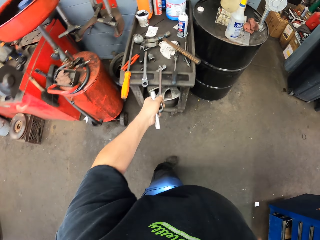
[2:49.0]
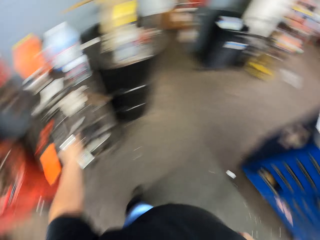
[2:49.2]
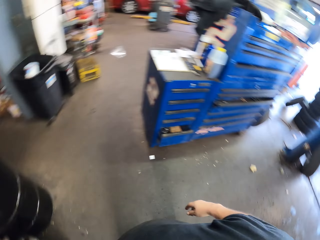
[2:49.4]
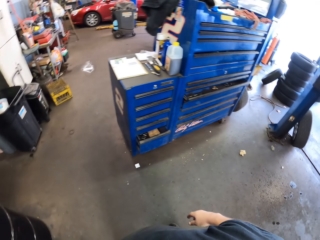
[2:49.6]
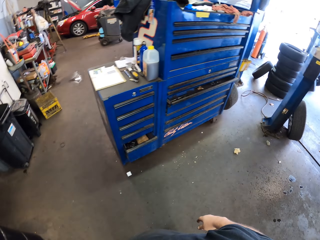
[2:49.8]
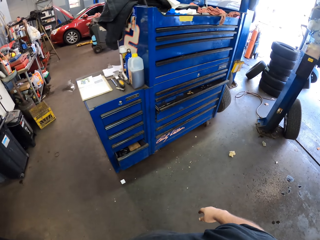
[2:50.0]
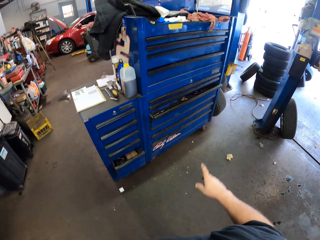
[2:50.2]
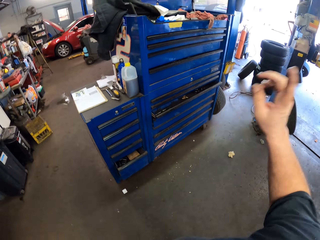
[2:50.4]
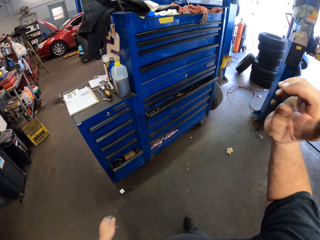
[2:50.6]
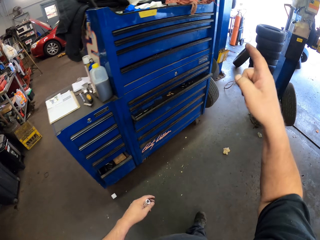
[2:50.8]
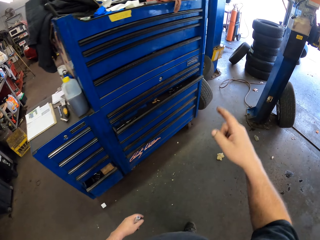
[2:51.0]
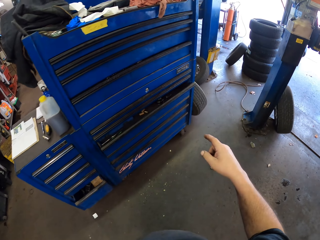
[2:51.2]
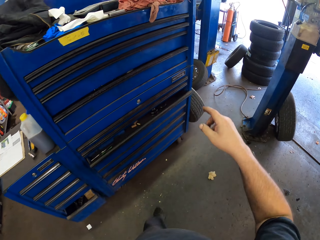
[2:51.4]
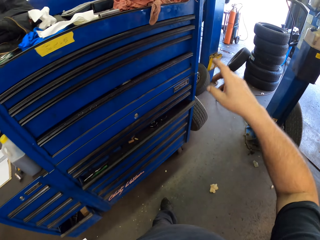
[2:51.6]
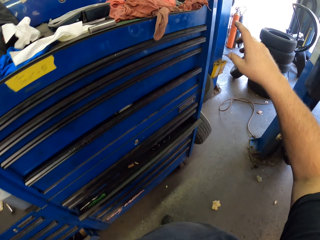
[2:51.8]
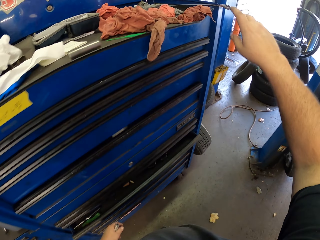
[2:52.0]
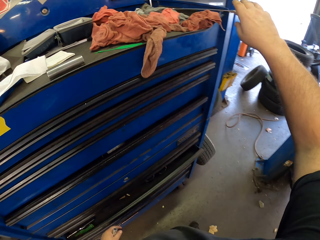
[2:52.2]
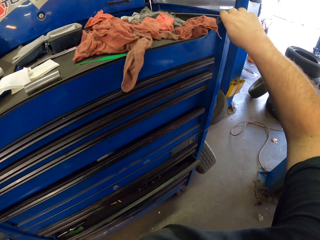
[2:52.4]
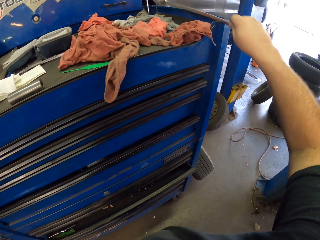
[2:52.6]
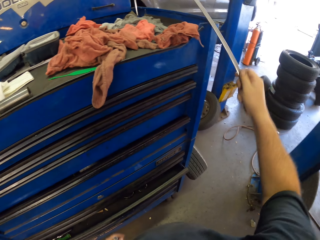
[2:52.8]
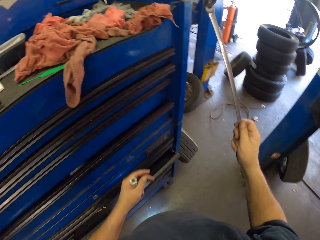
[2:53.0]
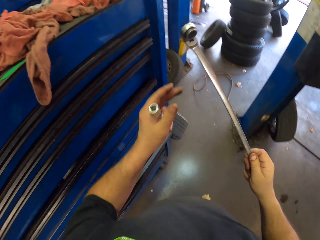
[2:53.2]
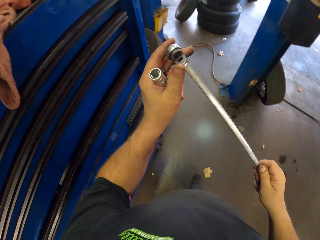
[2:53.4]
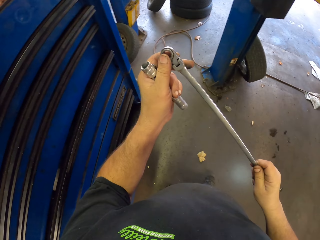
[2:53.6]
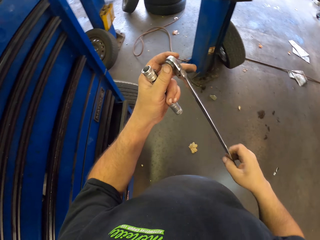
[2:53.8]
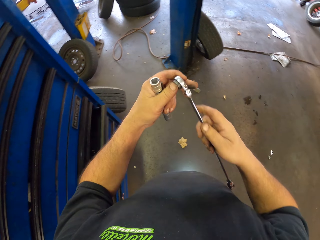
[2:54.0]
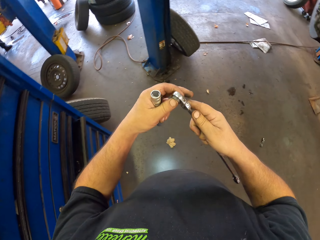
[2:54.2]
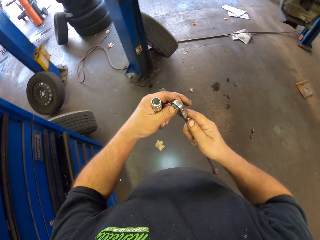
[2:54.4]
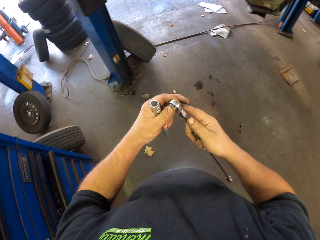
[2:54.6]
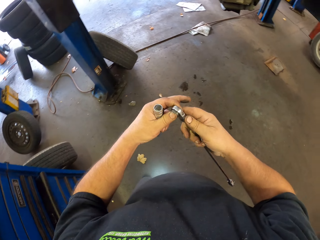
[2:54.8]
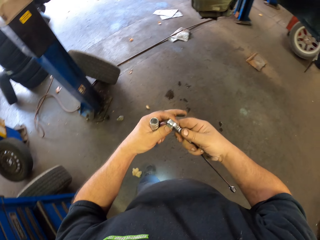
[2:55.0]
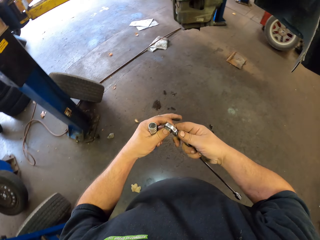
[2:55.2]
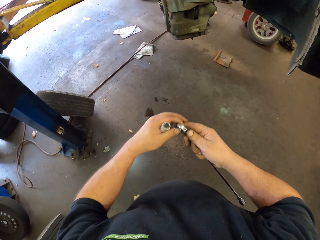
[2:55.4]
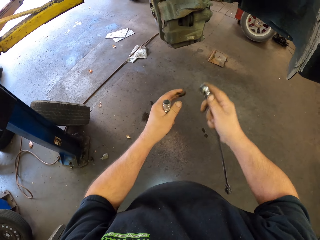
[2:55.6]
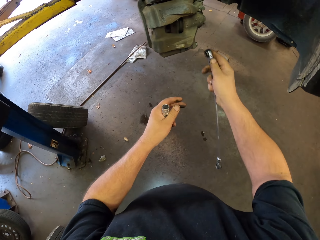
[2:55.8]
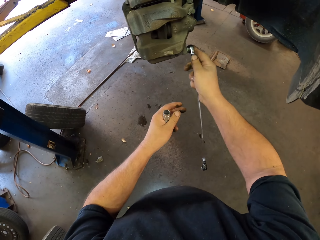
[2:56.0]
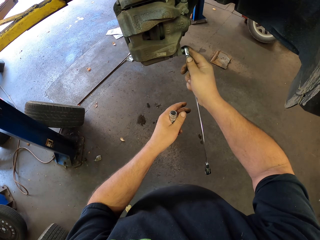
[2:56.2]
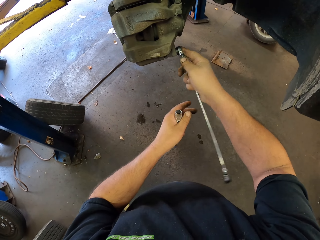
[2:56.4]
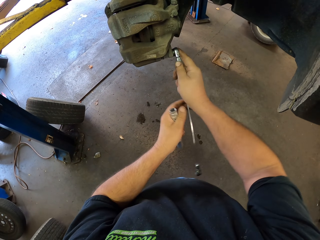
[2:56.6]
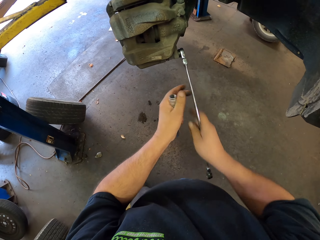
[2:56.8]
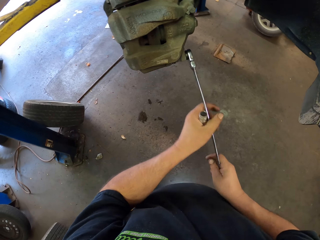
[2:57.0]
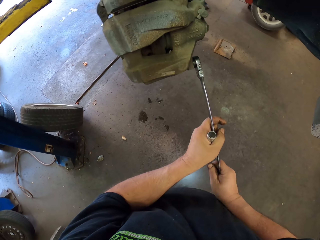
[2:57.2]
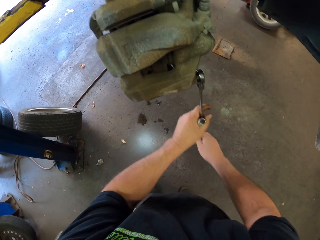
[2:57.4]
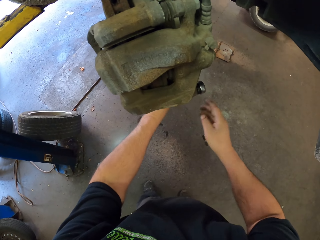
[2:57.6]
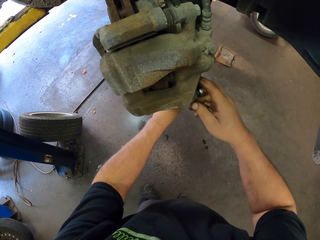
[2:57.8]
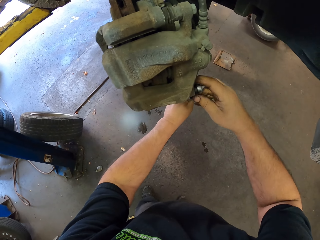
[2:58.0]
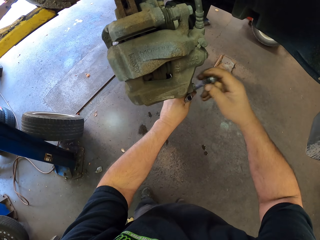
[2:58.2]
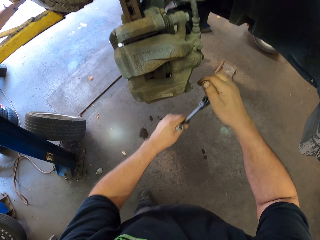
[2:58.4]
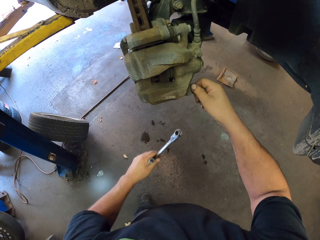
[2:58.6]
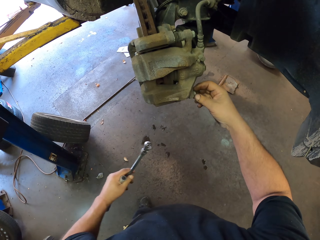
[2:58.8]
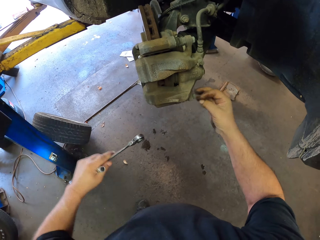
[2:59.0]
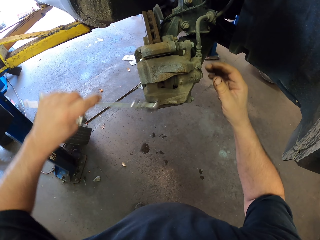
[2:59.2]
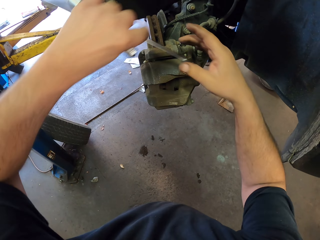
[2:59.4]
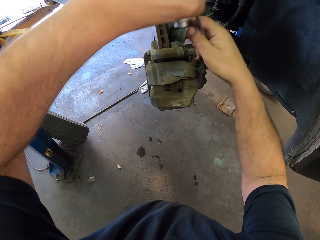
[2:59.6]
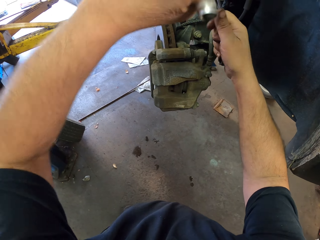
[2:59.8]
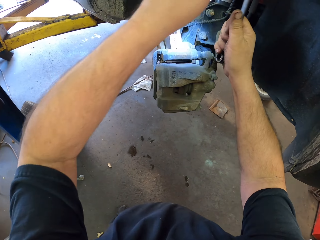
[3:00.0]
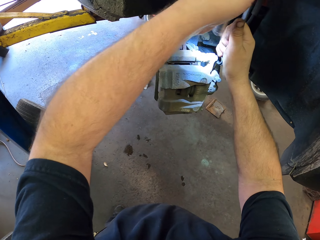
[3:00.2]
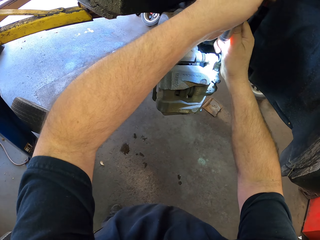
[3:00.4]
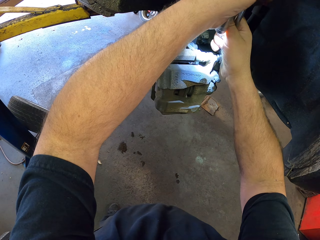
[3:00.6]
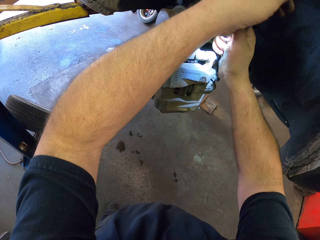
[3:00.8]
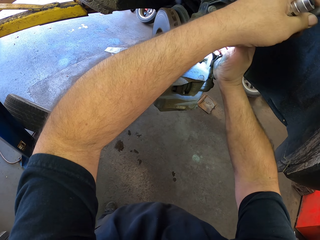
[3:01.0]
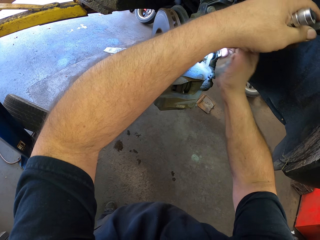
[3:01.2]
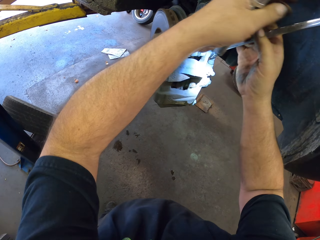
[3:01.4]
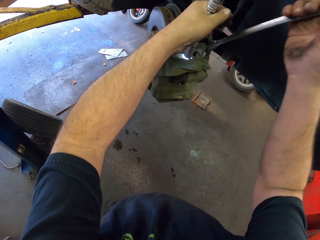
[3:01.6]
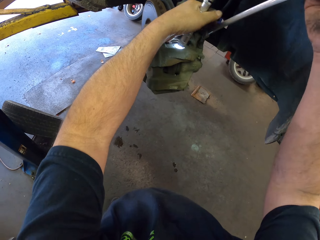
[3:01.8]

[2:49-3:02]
The camera wearer puts the wrench or spanner on the tool table. They point at the drawer. They pick up a wrench on the tool cabinet and adjust the wrench. They hold the spanner. They untighten the bolts on the wheel rotor with the wrench.

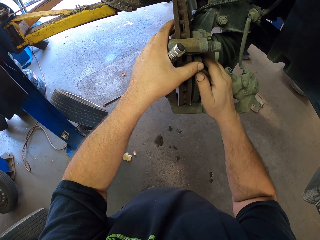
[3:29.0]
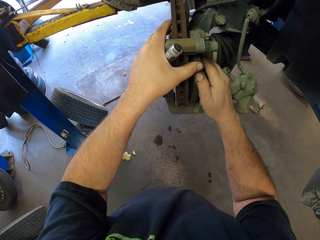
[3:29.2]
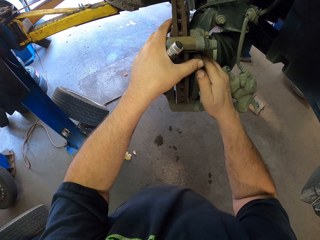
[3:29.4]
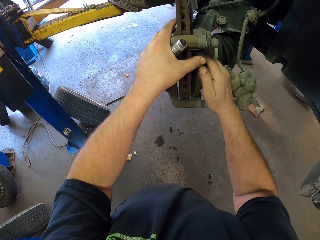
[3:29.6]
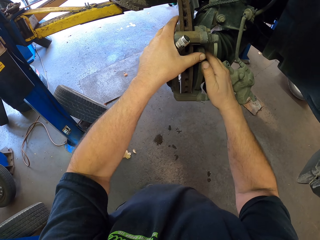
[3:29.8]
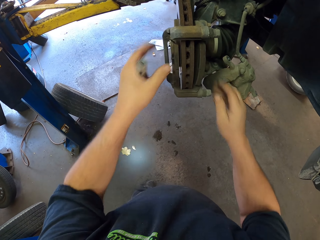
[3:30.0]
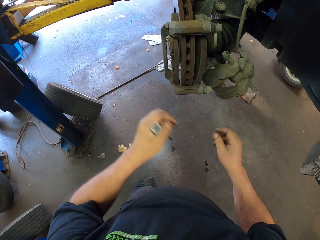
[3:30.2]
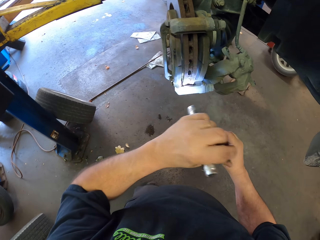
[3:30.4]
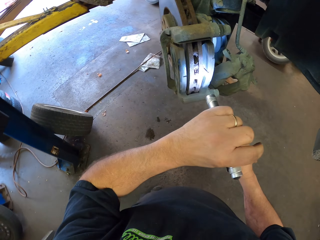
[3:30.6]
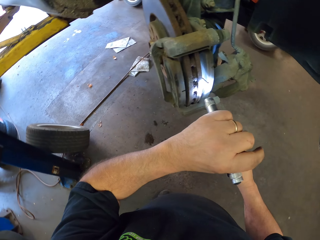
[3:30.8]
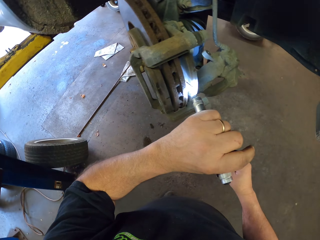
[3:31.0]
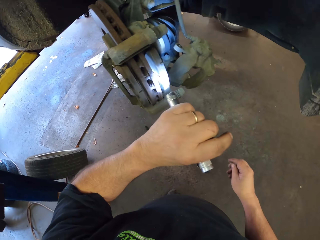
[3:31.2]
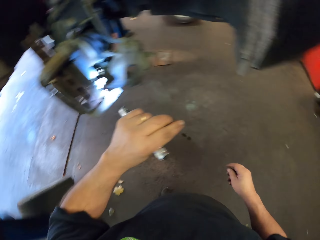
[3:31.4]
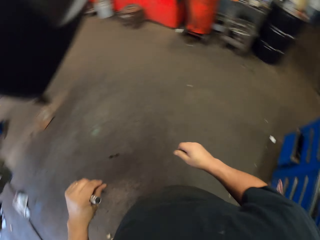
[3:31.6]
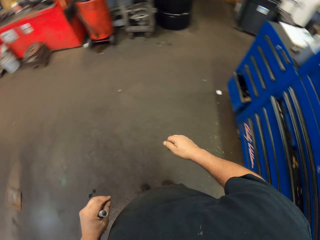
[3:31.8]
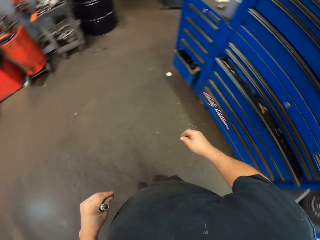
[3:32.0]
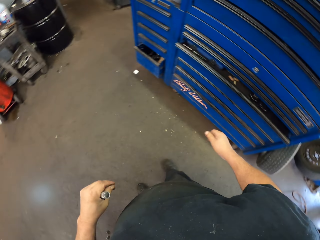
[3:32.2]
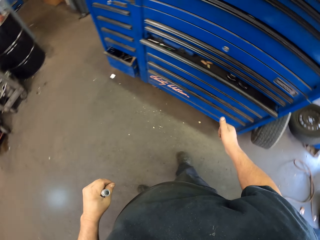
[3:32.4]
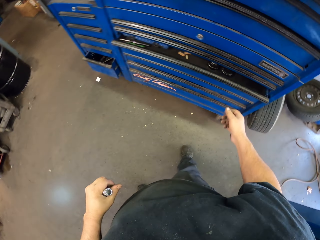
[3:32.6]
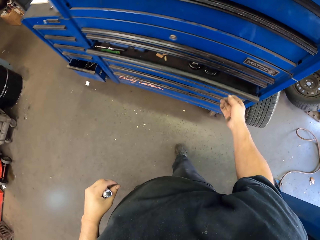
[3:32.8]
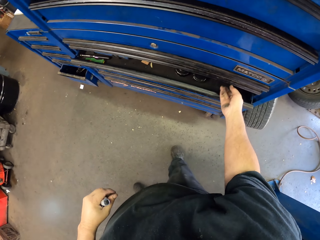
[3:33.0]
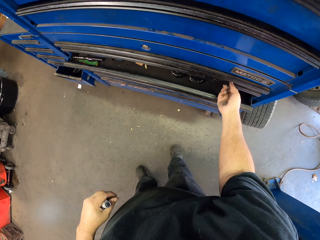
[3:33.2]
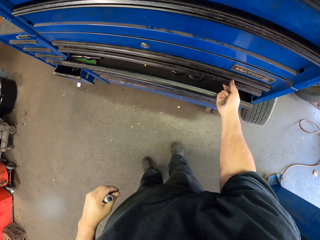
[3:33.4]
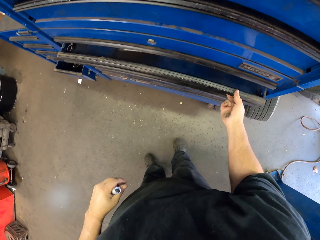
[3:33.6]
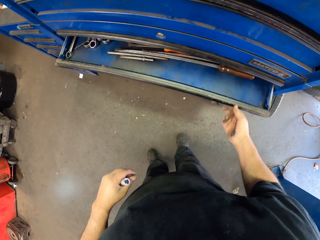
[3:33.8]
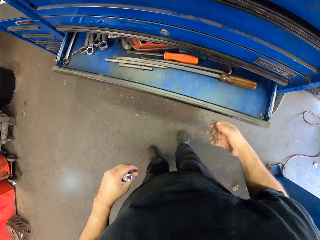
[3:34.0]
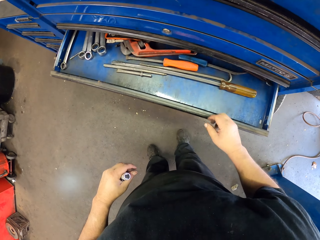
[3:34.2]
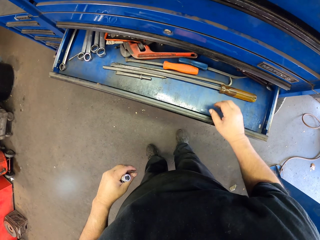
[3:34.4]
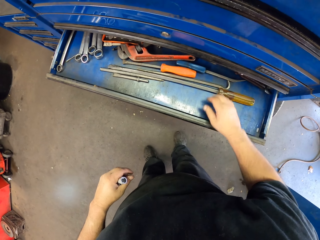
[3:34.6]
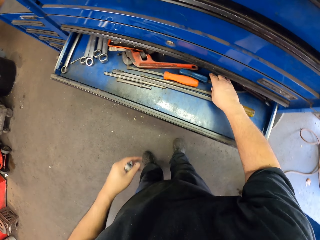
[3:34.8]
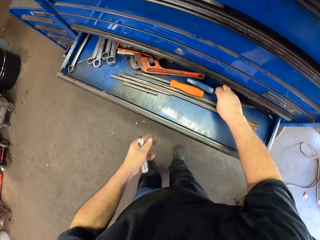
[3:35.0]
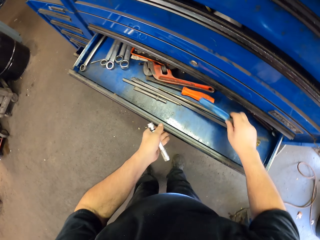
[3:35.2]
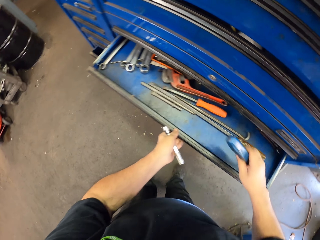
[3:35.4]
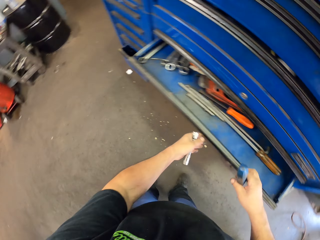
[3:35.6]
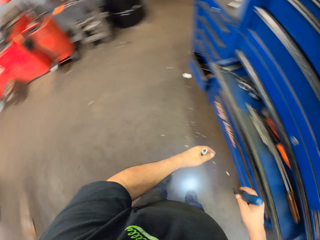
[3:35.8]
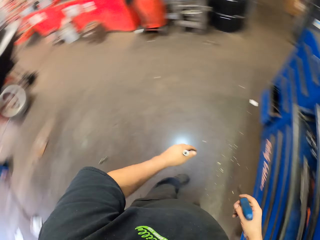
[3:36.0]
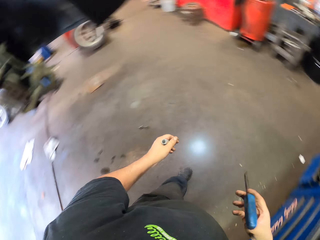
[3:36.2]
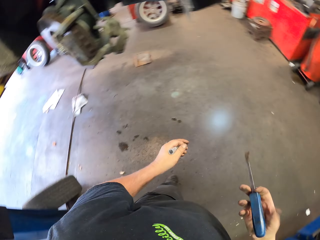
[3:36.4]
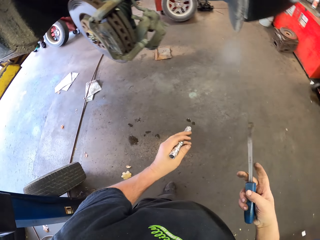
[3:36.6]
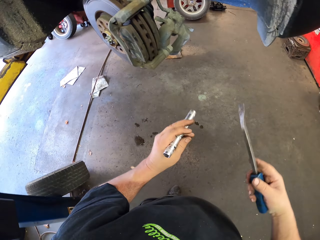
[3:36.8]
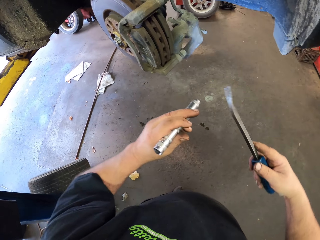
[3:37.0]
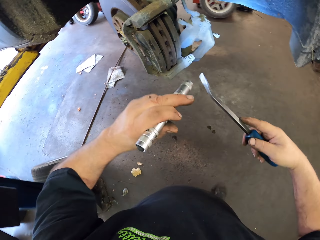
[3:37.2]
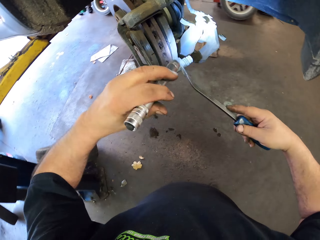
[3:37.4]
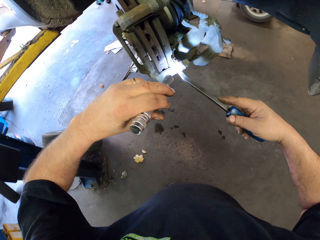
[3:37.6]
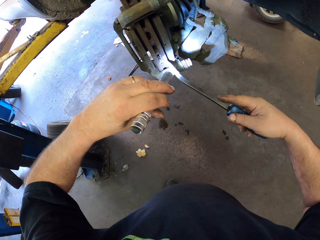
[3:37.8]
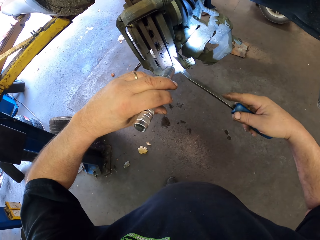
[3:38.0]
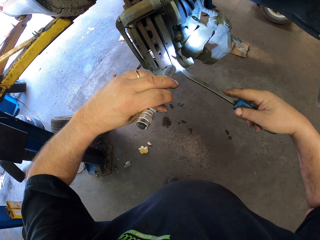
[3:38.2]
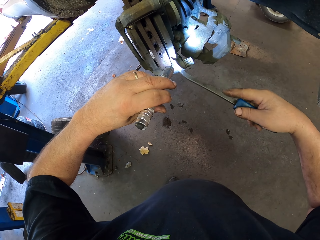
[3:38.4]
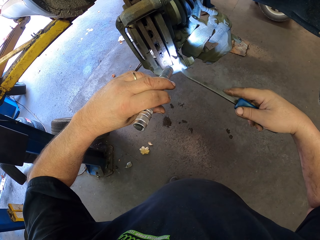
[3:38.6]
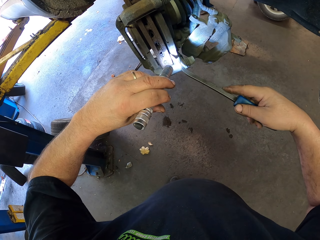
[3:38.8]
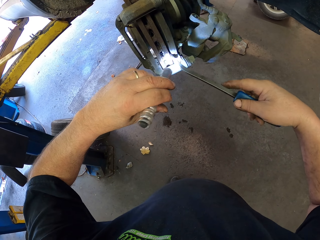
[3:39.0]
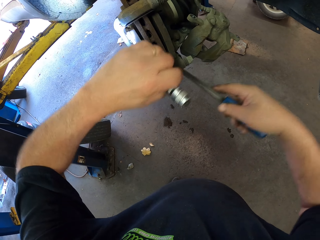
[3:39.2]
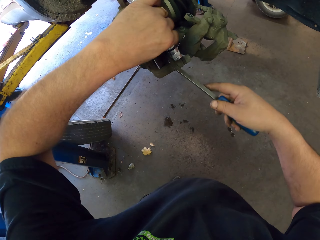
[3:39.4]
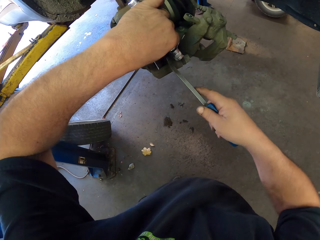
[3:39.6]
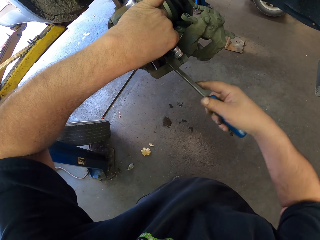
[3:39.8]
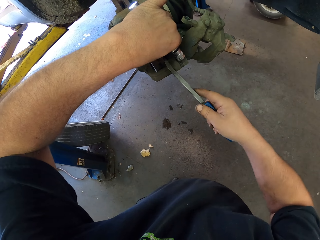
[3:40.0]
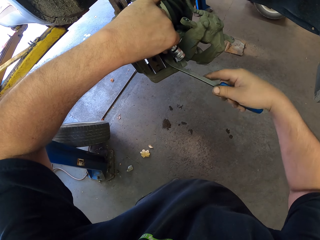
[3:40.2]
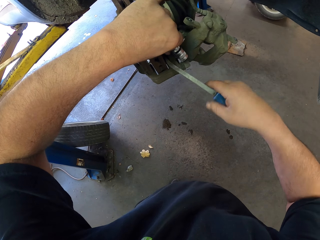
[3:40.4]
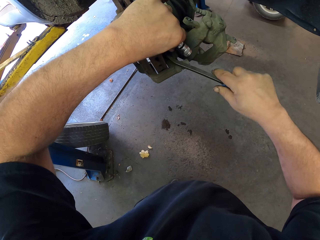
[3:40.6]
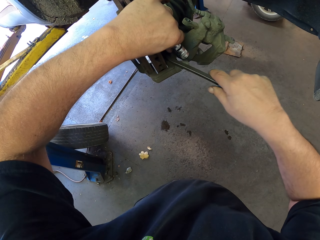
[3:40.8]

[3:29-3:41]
The camera wearer points the flashlight at the wheel rotor. They walk in the room. They open the tool cabinet drawer. They pick up a pry bar or pliers from the tool cabinet drawer. They push the tool cabinet drawer. They flash the wheel rotor with the flashlight. They separate the rotor and brake pads with the pry bar.
